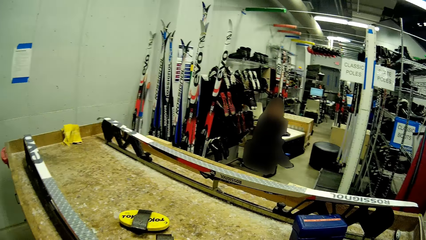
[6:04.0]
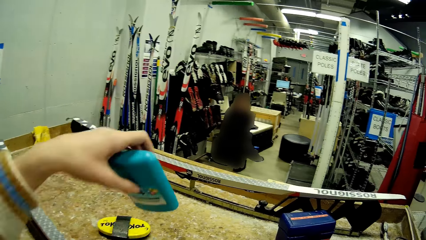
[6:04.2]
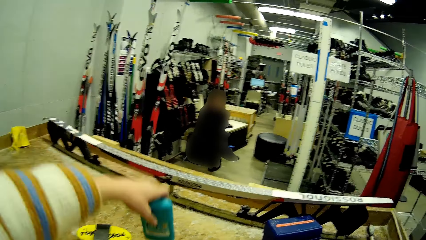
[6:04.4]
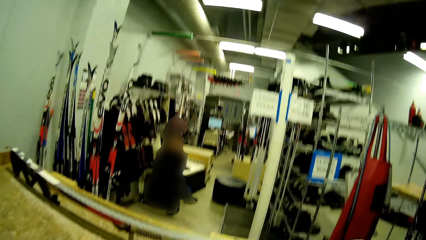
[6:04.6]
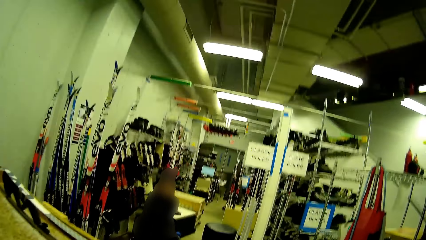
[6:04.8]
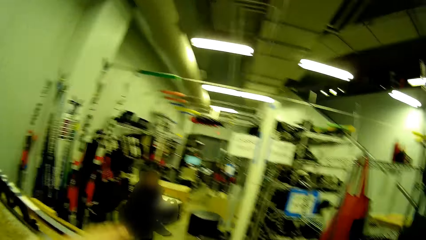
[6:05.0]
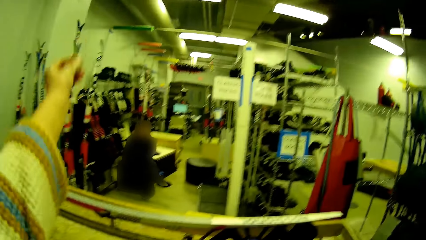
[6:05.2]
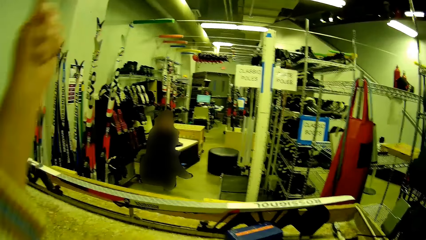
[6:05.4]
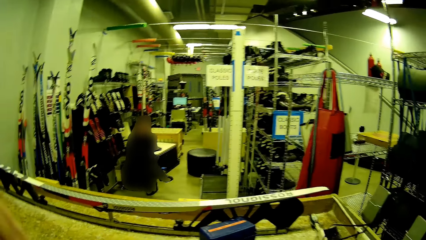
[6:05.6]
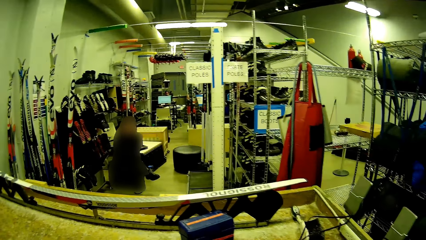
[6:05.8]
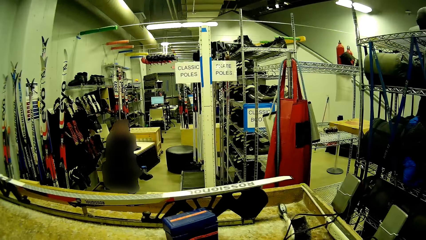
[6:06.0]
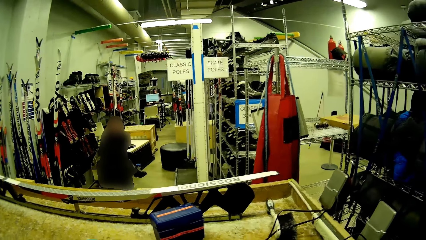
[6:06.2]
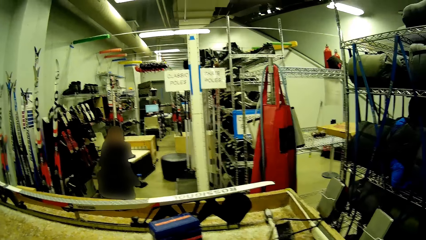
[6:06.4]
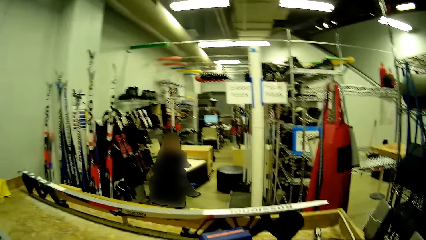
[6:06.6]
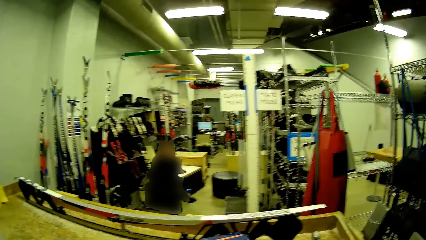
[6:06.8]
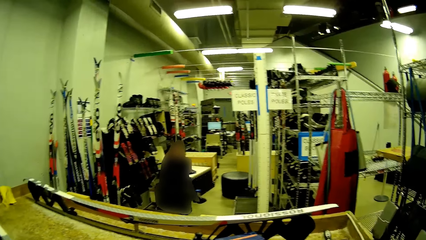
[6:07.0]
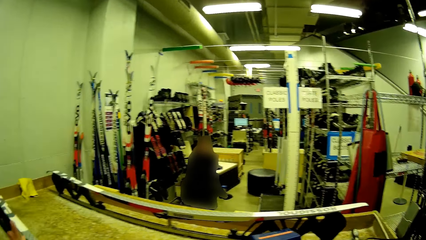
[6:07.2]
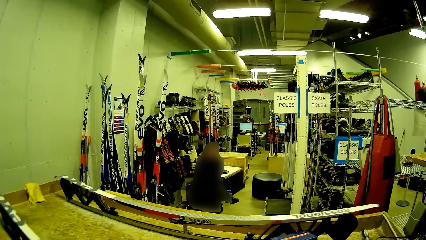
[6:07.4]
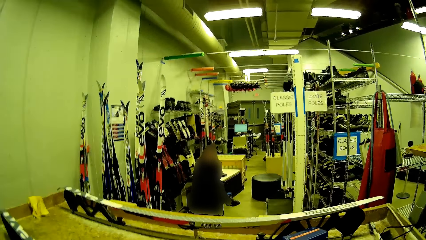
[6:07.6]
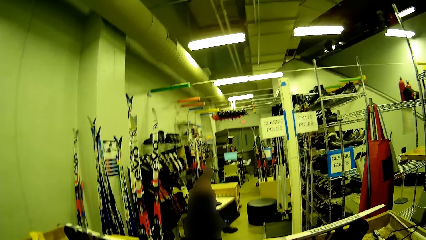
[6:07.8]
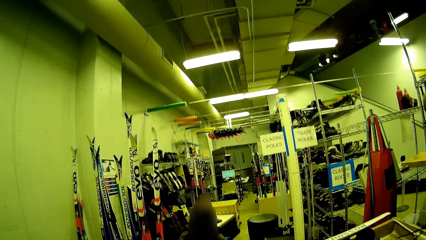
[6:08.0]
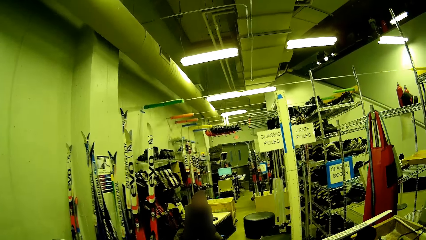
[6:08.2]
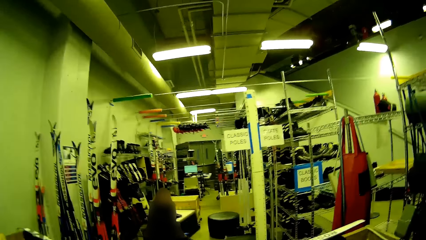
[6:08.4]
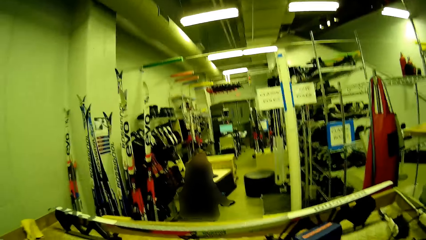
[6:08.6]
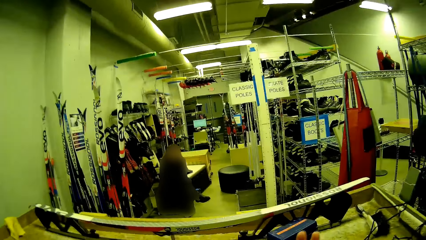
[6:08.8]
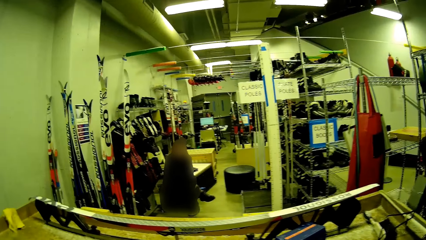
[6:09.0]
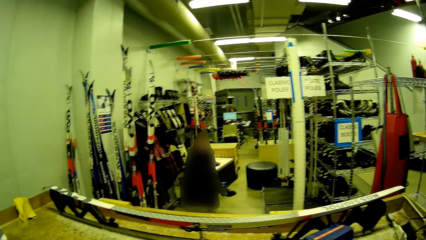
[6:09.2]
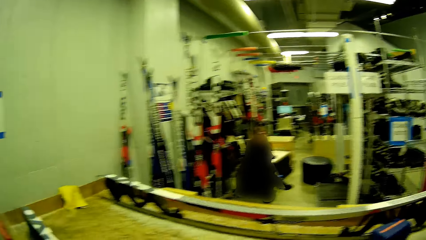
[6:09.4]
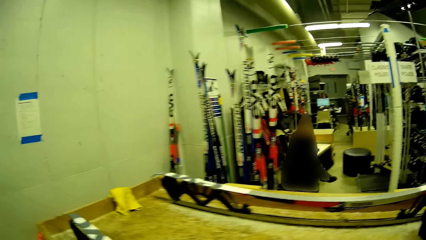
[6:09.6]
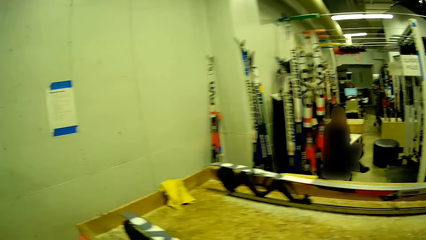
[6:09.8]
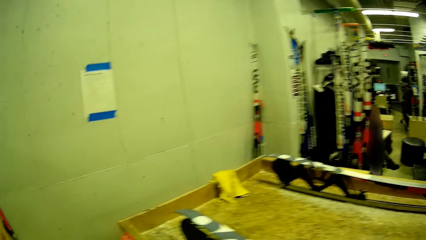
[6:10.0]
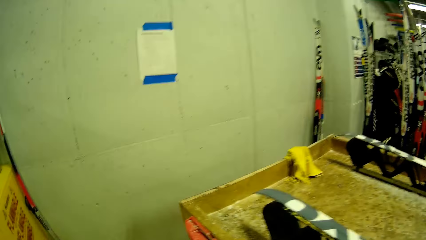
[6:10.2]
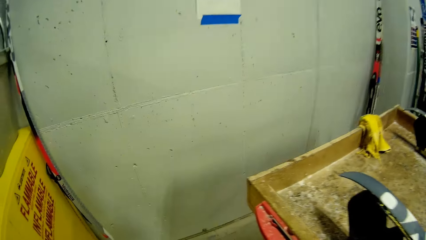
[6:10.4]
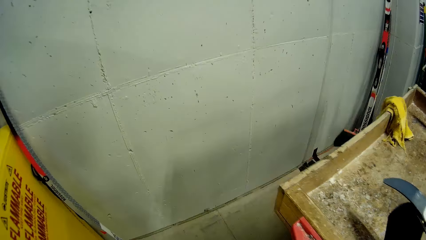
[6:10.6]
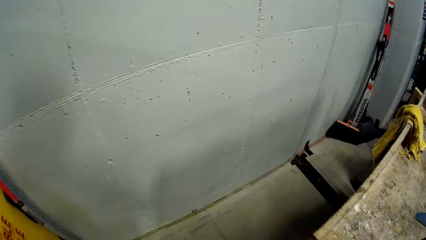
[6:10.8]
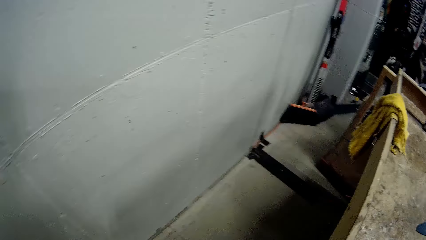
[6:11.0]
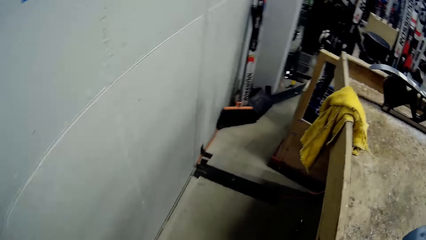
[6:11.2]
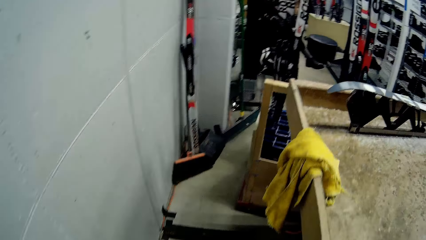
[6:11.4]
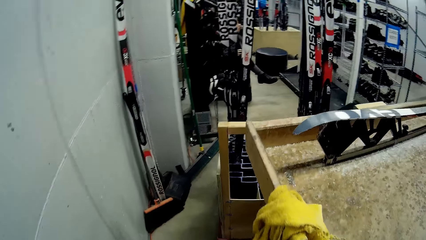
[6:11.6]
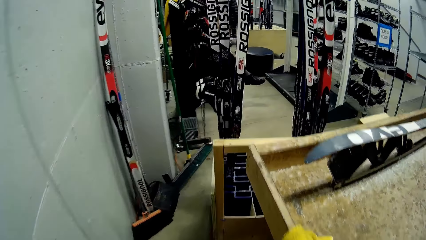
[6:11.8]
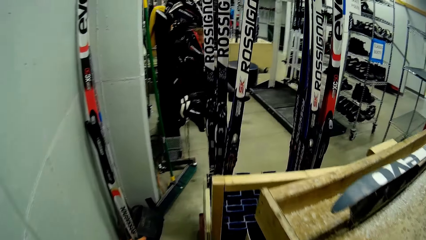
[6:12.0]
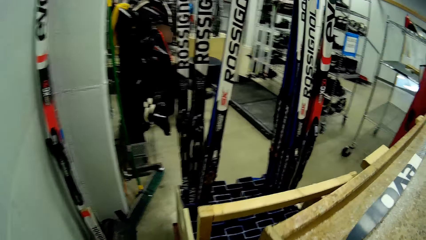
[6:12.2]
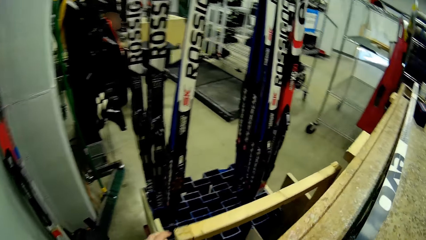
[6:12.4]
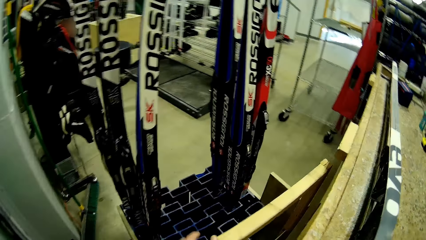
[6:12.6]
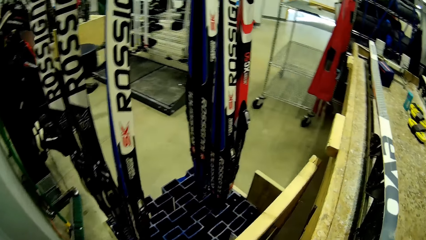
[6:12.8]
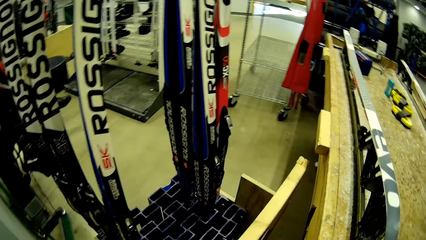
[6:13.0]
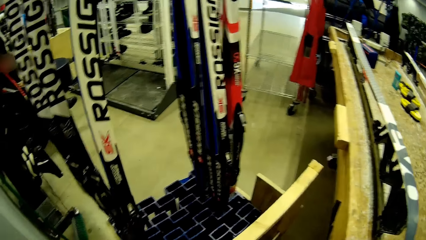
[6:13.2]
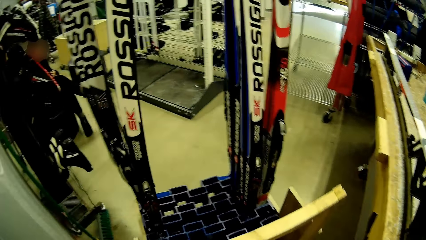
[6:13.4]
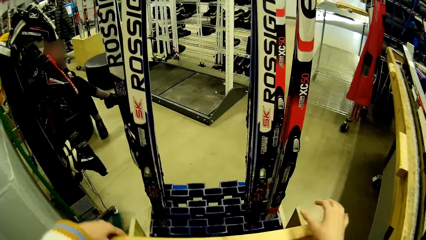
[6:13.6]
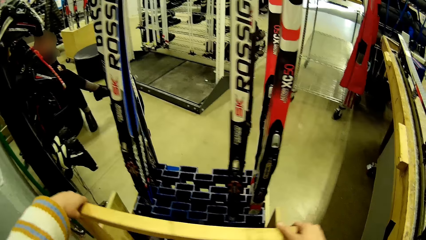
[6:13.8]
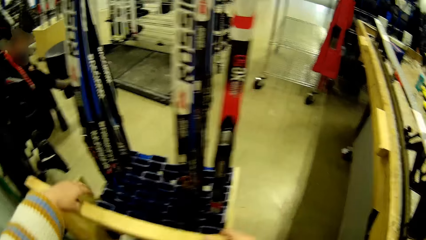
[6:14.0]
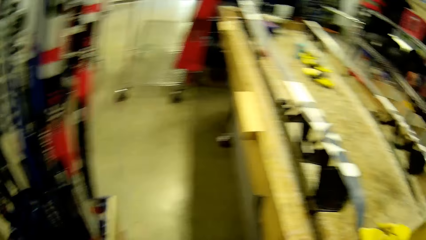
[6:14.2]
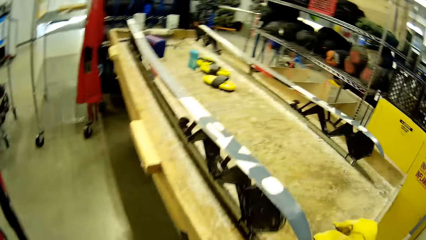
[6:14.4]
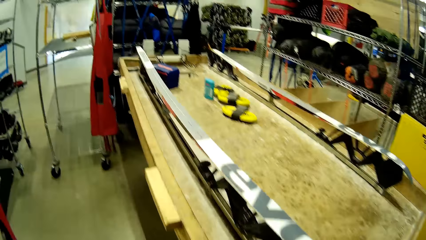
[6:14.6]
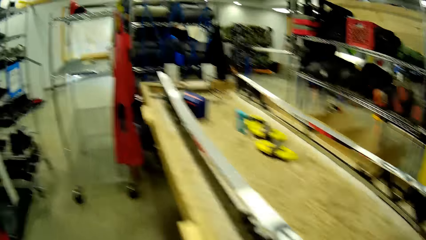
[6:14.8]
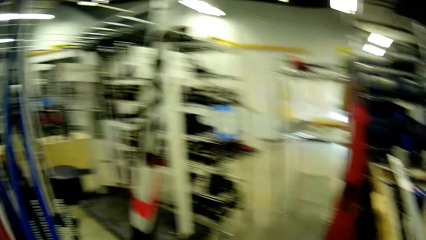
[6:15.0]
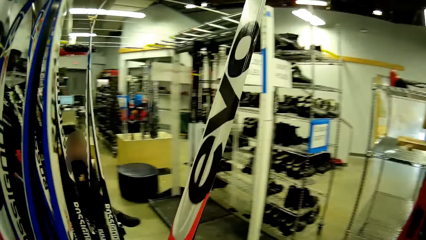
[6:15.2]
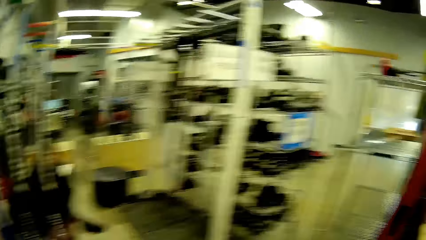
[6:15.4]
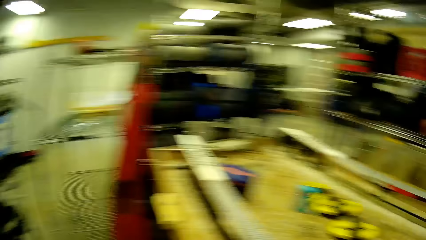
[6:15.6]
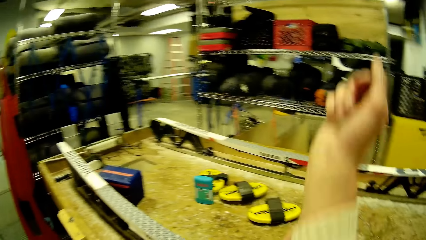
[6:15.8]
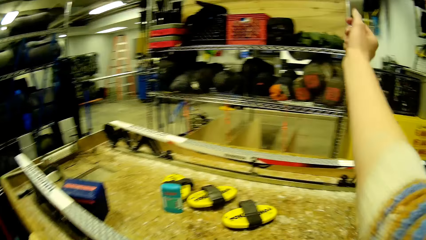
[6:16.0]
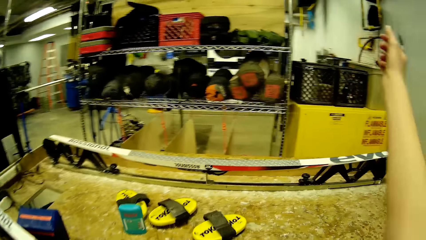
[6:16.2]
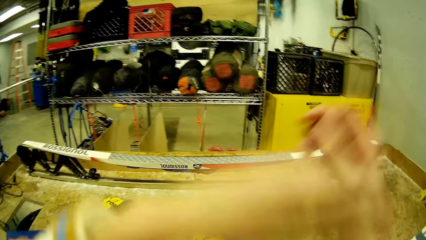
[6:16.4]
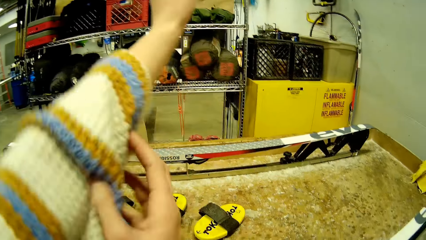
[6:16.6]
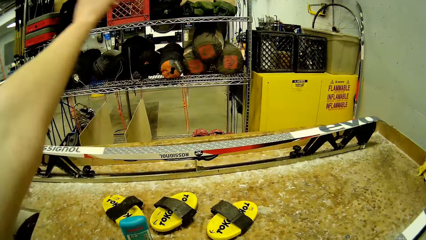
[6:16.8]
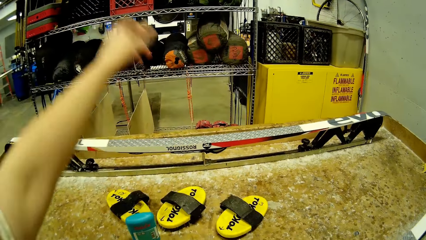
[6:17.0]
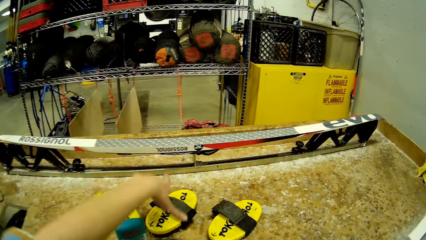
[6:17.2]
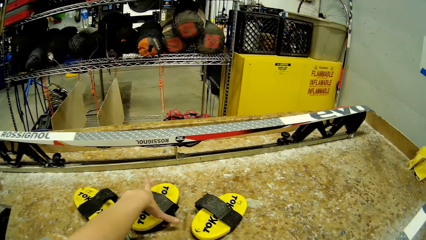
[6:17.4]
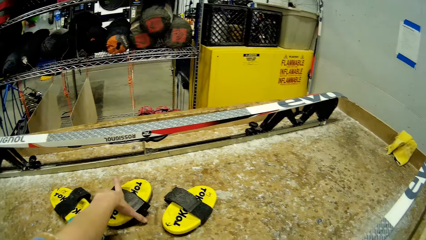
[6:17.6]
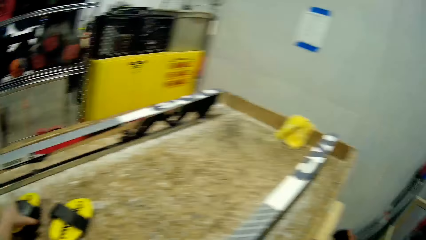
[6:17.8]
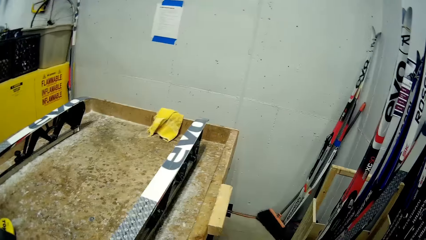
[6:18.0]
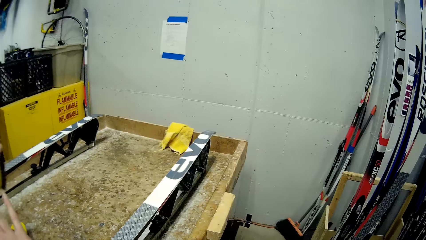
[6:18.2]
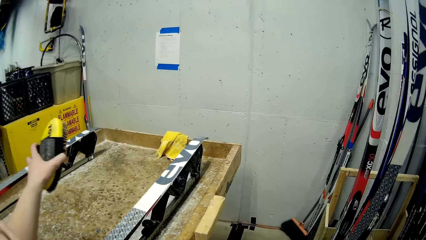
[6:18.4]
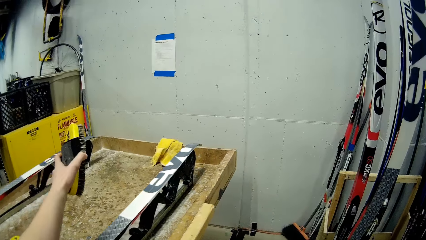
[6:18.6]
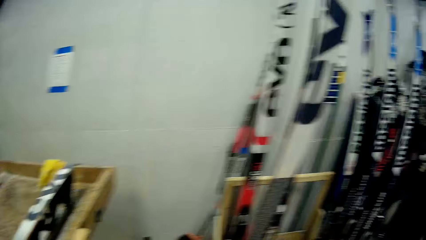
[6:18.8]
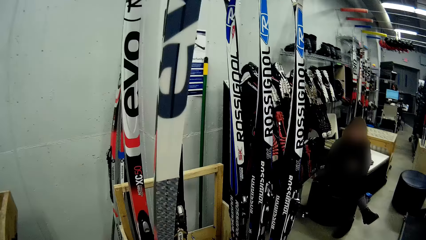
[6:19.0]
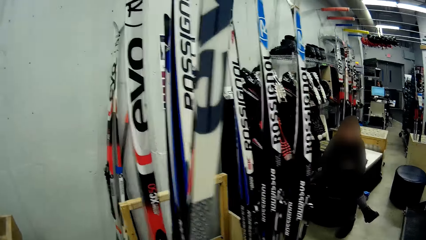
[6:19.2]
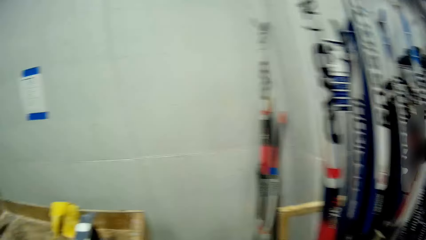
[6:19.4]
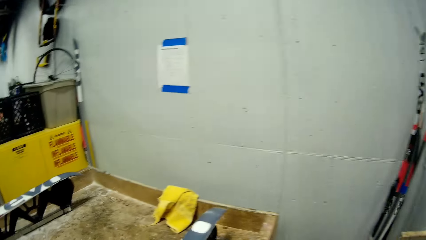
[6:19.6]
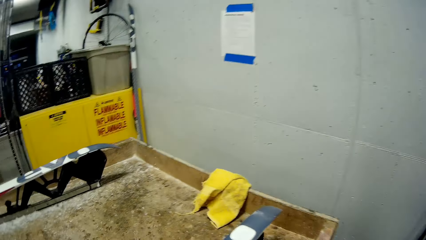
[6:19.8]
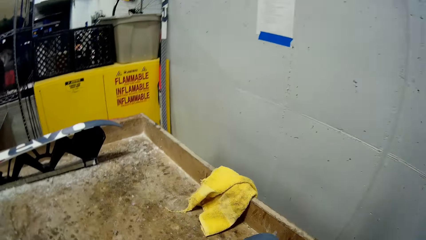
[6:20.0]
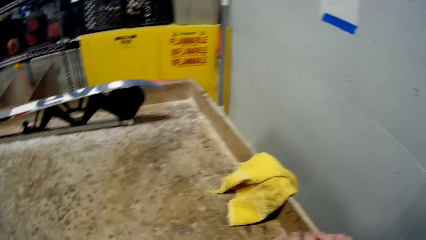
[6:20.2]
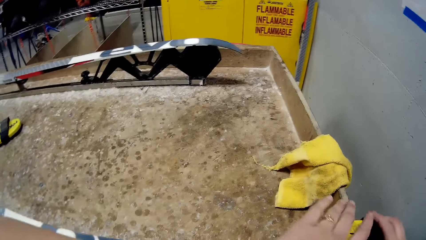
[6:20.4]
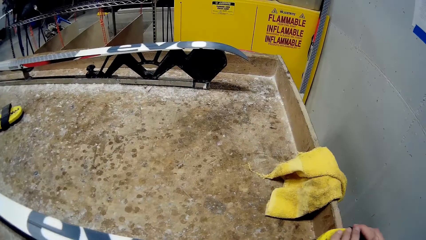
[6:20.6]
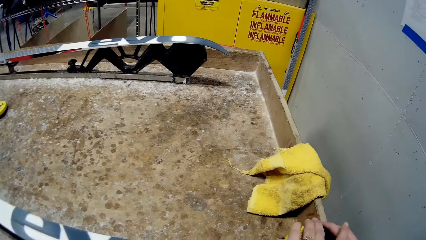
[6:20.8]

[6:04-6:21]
The camera wearer puts down the lubricant. She walks to the other side of the table. She moves the skis crate on the floor. She folds the sleeves. She adjusts the cloth with her right hand, and adjusts the cloth with her left hand. She picks up a brush from the table with her left hand.
